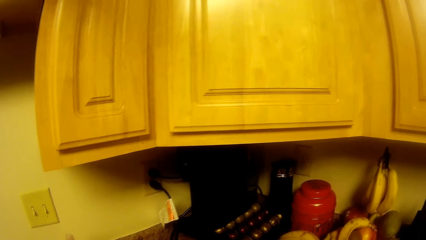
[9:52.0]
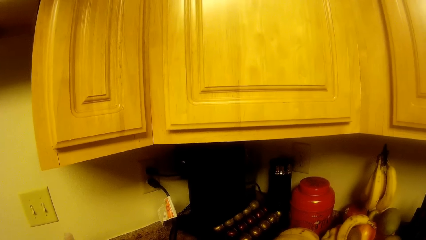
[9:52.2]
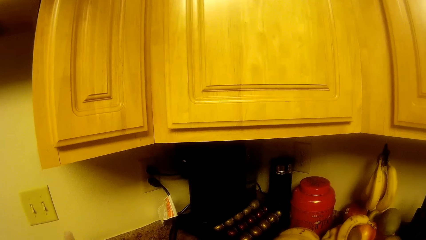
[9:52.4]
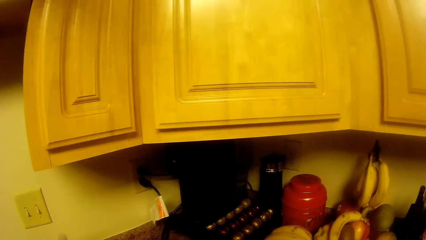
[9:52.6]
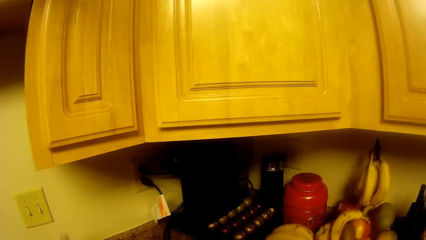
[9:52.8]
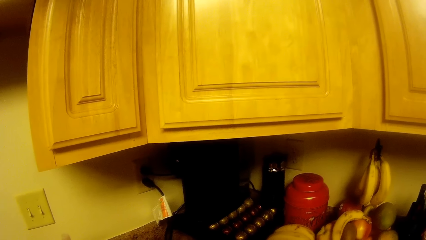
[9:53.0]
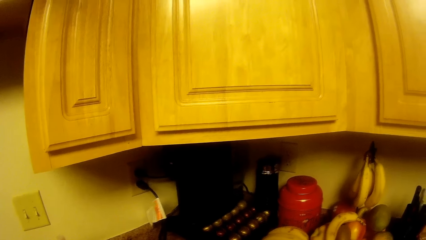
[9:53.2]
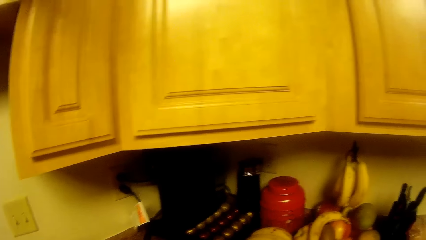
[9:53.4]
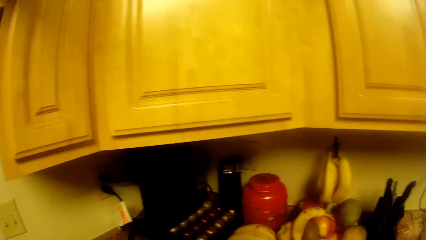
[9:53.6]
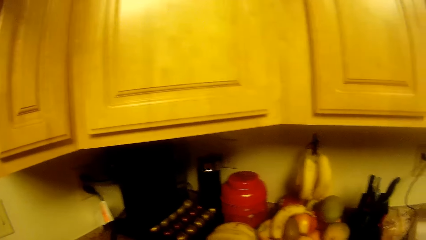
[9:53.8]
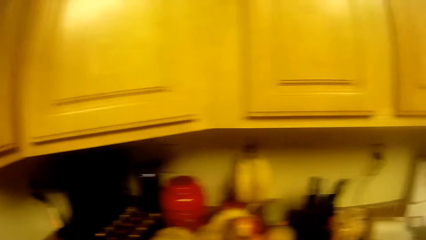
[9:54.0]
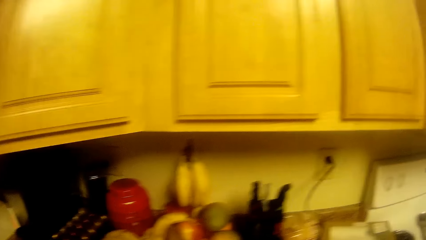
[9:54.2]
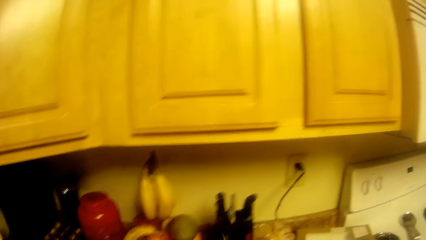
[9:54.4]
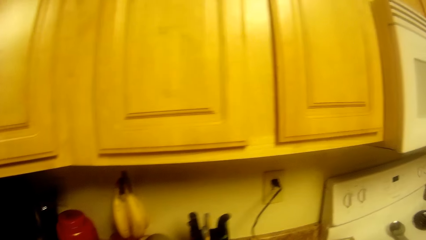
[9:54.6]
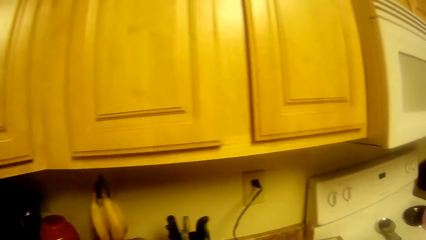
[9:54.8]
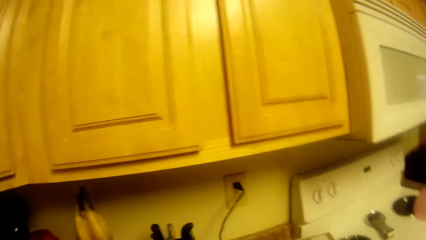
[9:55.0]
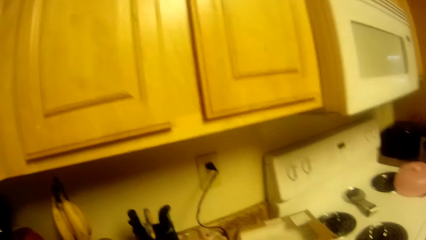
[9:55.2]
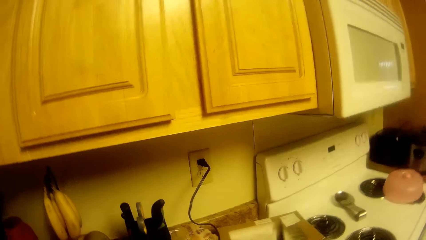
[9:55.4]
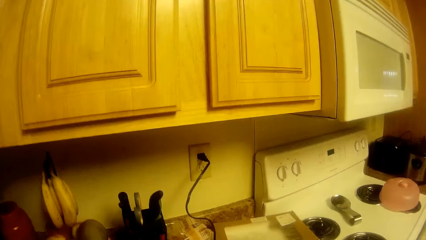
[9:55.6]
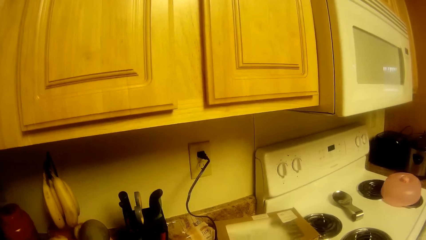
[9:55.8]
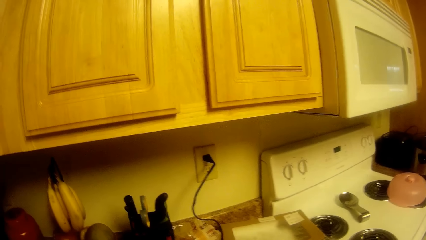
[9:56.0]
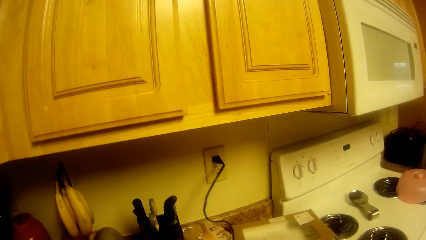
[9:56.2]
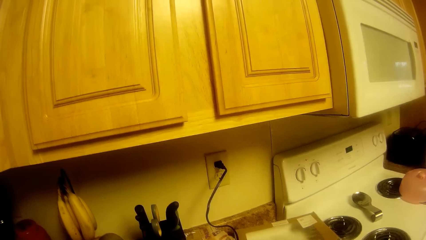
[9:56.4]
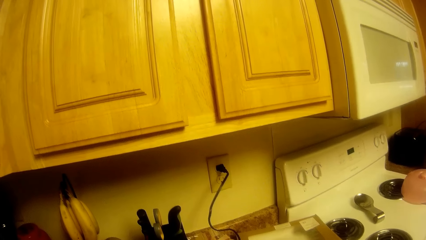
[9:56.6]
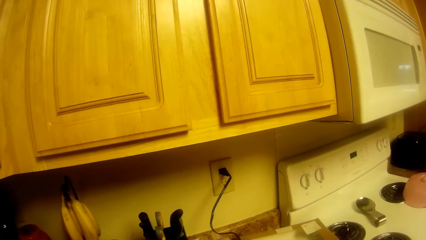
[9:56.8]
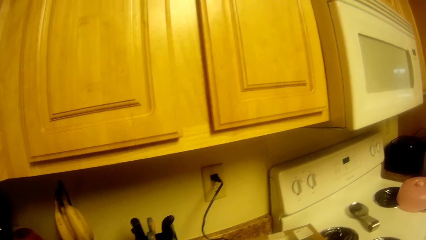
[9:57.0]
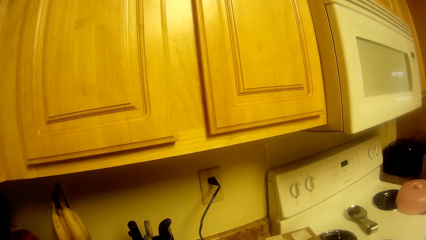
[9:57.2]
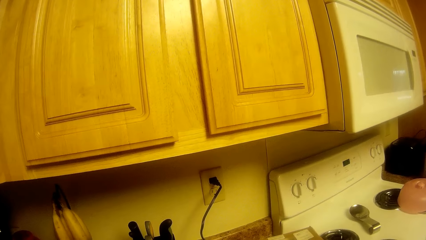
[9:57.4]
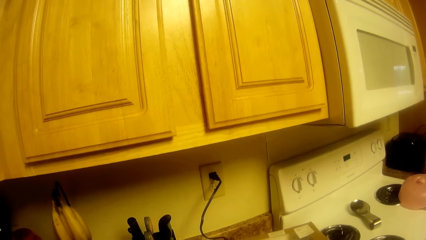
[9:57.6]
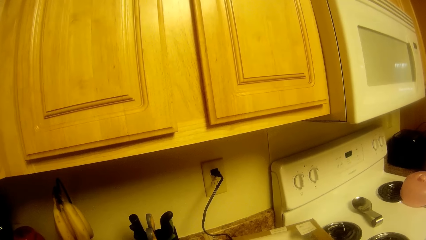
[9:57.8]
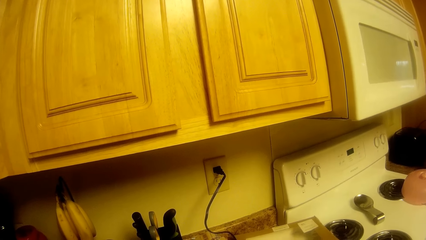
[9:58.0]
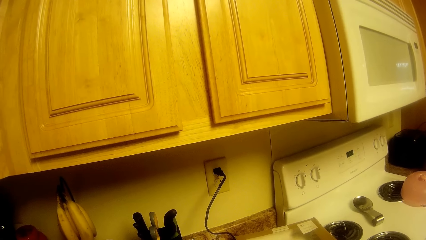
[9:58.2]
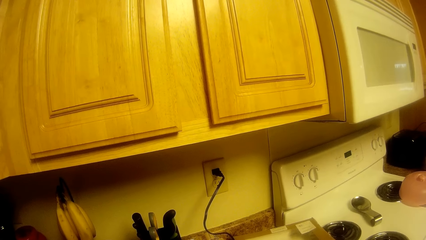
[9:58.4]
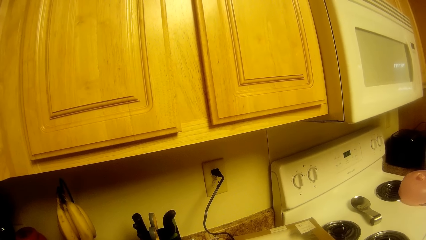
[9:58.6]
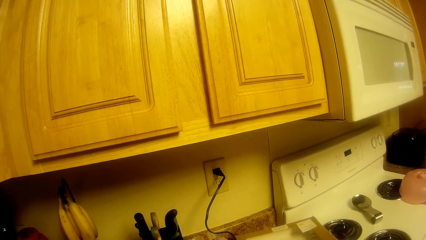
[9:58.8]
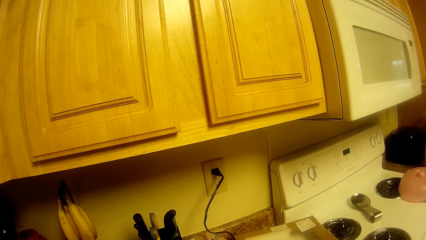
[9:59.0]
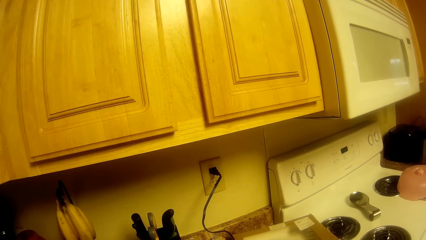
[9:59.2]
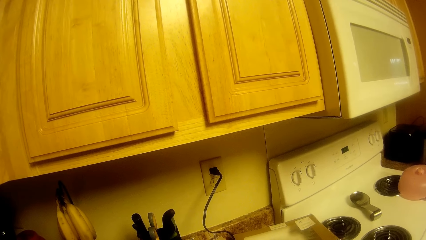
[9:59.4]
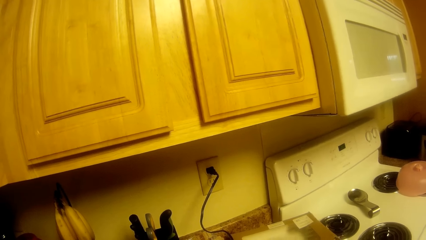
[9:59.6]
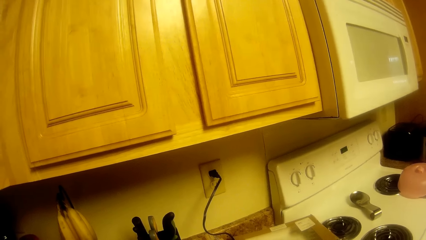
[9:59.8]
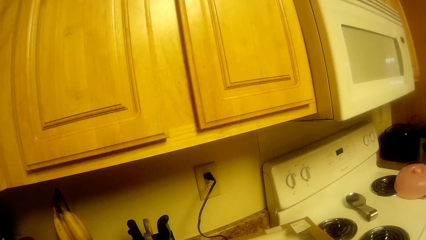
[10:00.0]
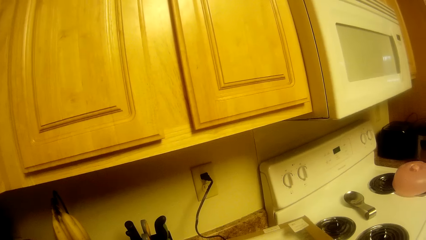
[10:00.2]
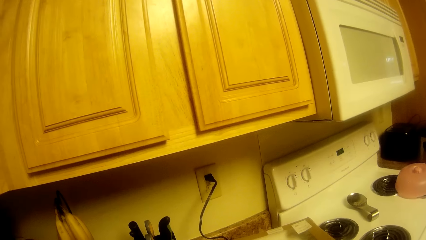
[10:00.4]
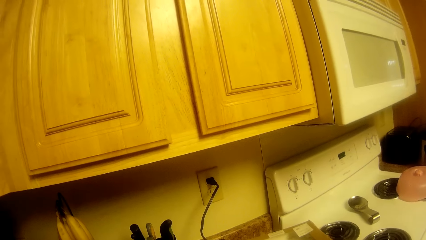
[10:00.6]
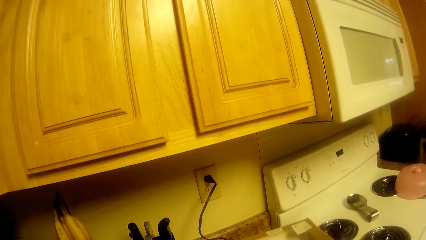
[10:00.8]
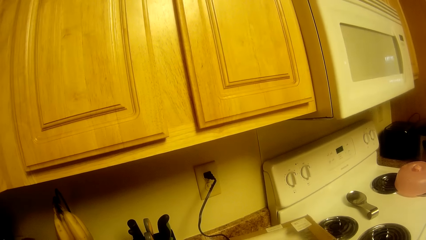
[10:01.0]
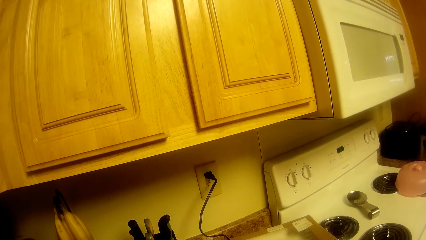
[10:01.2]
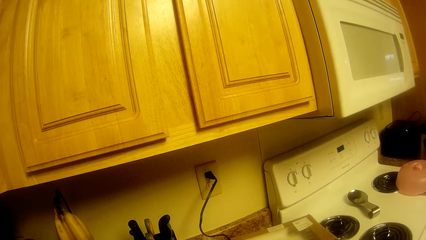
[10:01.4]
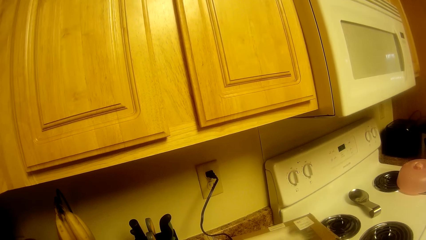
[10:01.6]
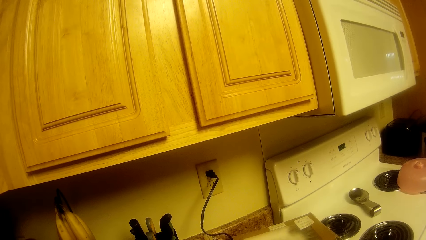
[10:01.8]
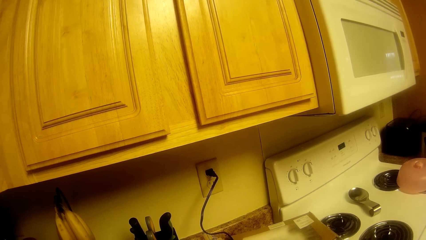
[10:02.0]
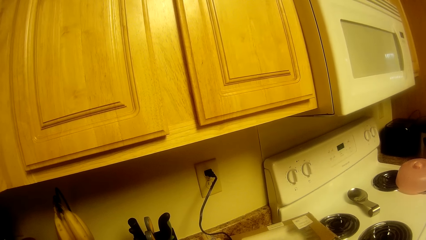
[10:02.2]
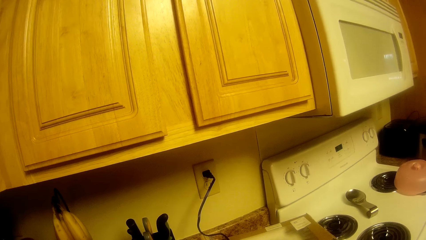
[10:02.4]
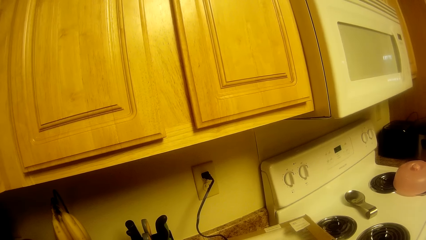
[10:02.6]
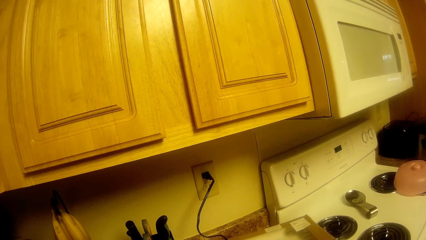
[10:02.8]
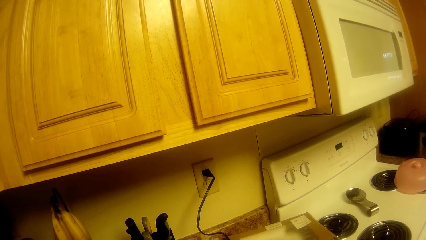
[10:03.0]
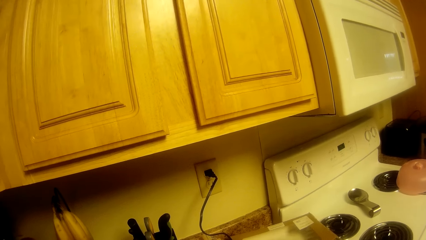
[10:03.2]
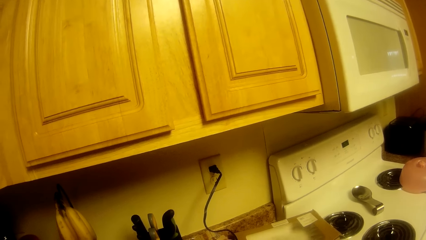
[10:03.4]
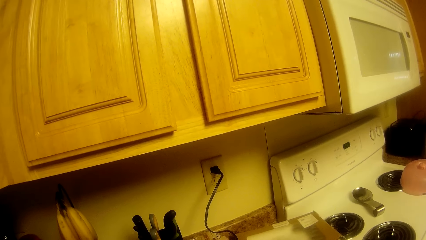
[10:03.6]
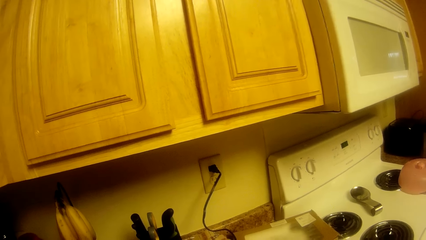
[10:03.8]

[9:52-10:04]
The camera wearer looks around the sink table. They lift a knife. They stare at the socket.

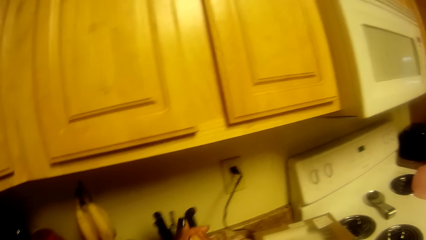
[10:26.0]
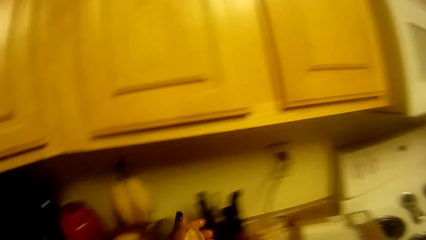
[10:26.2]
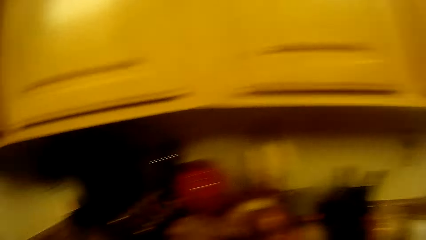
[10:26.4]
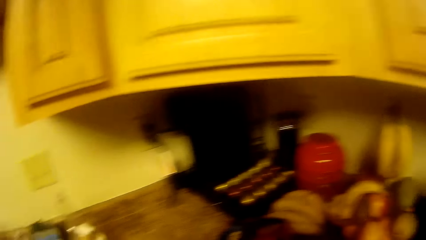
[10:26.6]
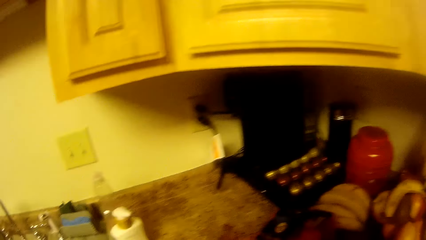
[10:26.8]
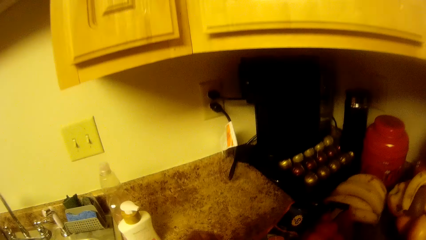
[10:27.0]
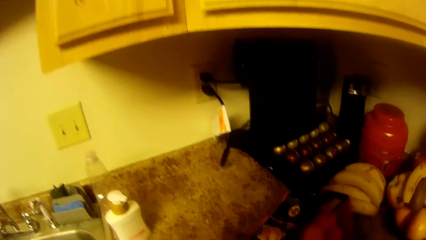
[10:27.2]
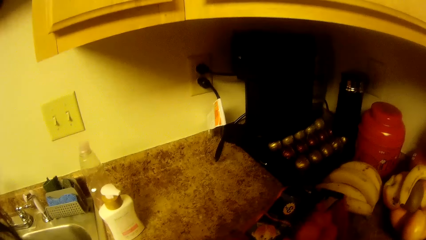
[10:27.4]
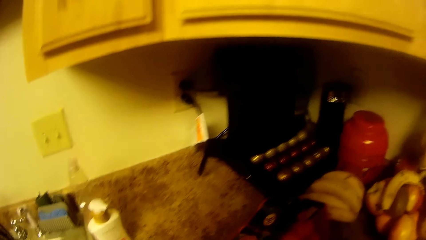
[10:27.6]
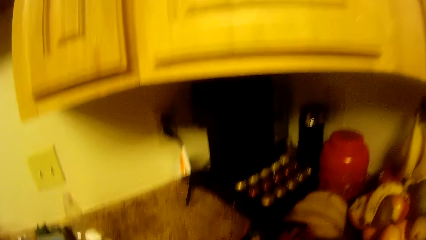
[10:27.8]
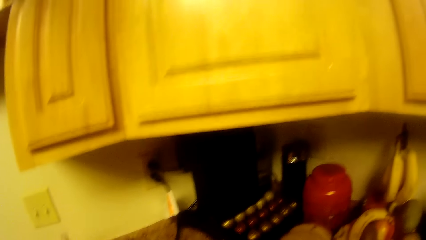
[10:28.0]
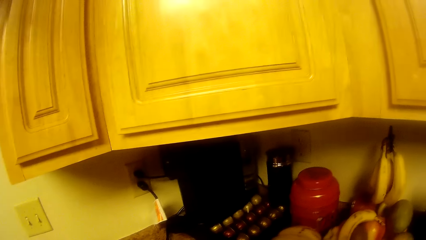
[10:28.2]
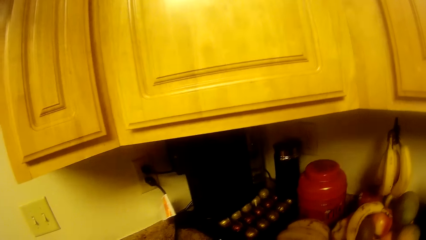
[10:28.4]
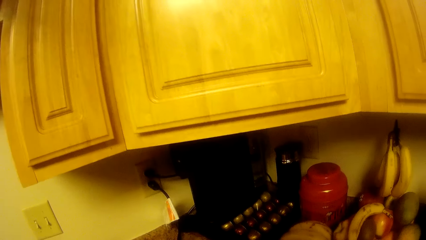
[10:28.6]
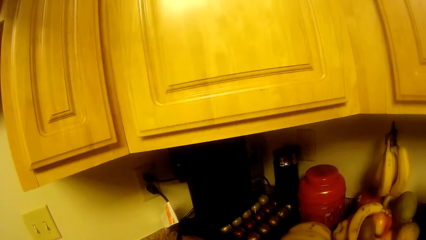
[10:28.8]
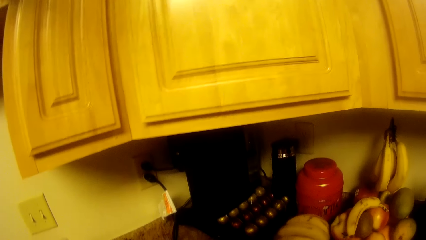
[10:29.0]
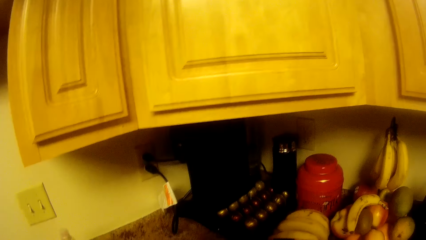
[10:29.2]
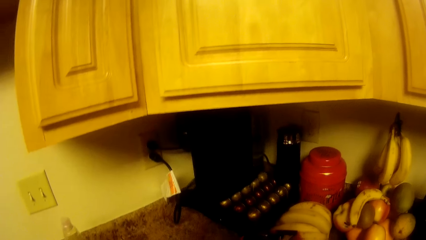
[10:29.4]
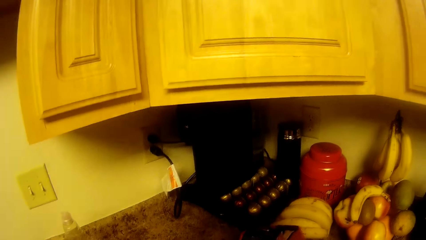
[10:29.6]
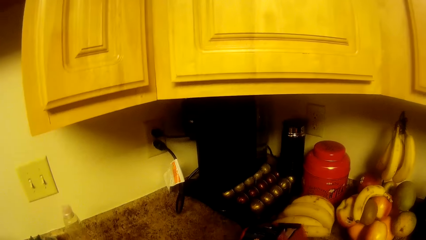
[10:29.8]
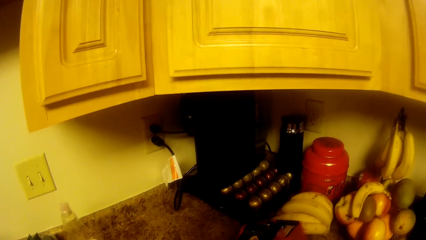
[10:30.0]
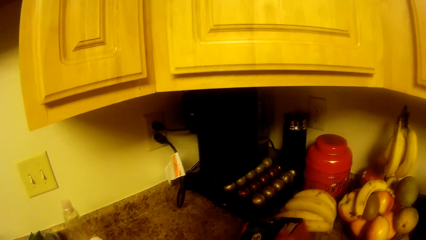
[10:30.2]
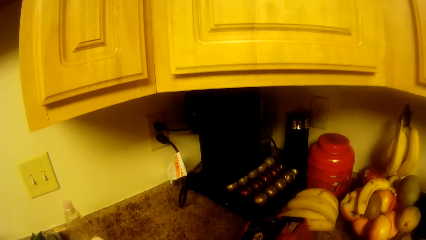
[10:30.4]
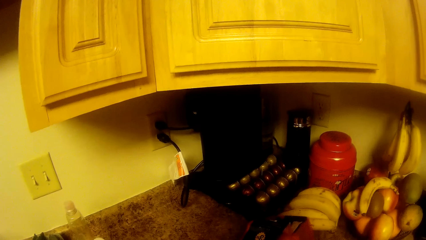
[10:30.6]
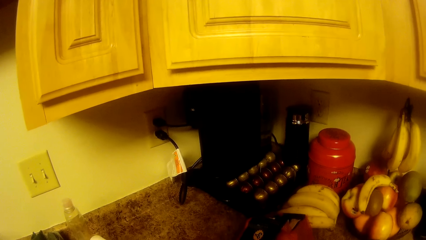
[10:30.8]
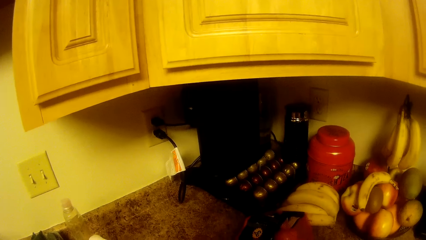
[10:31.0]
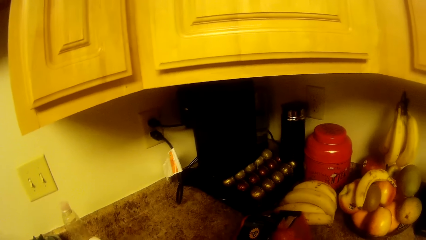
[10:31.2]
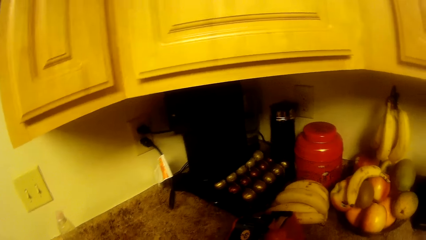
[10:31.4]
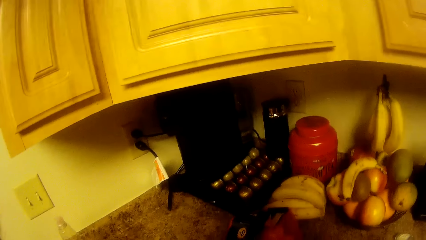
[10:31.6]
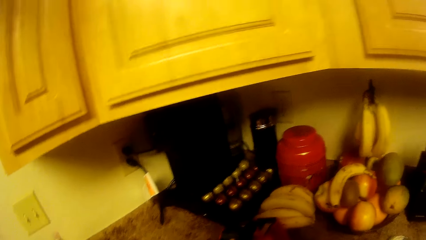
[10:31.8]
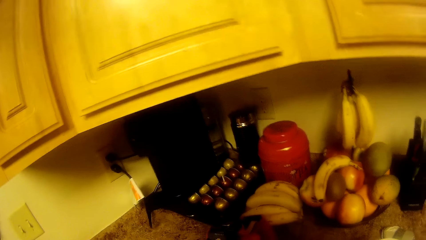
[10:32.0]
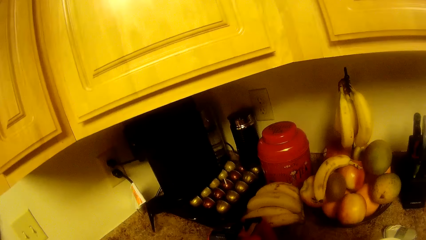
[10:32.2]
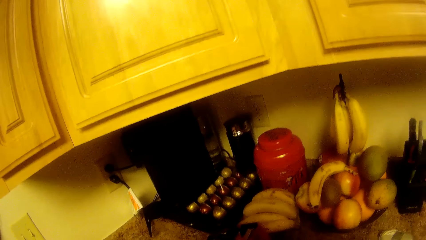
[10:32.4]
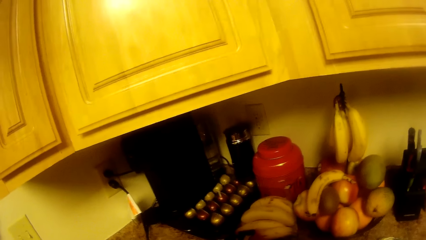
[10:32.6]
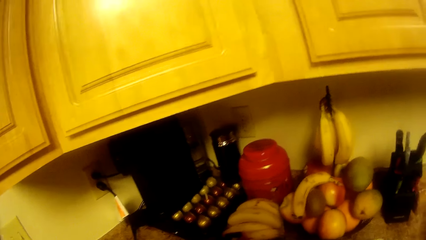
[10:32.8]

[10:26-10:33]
The camera wearer looks around the sink table.
